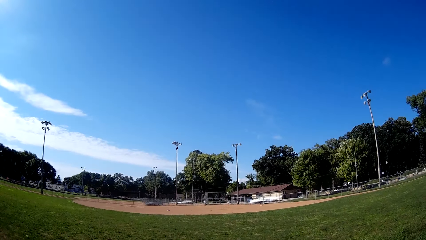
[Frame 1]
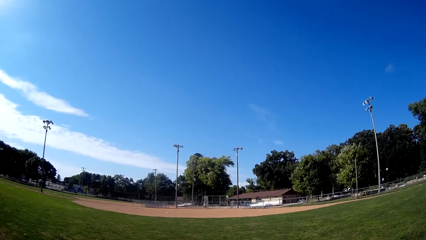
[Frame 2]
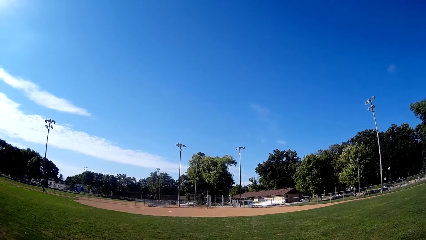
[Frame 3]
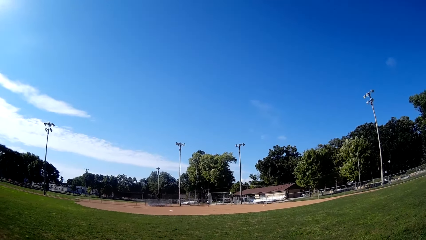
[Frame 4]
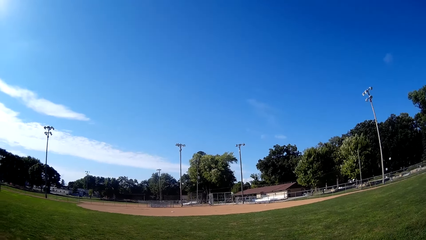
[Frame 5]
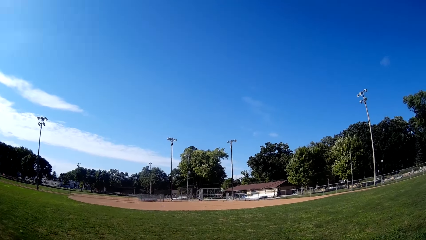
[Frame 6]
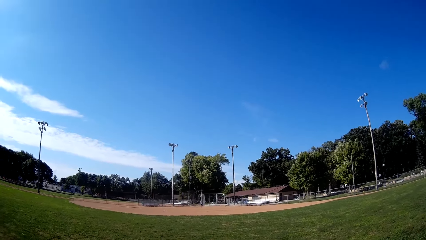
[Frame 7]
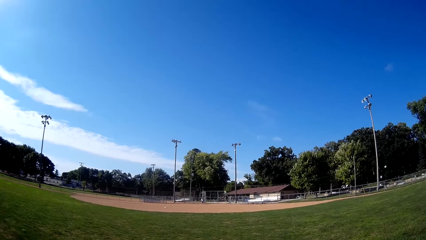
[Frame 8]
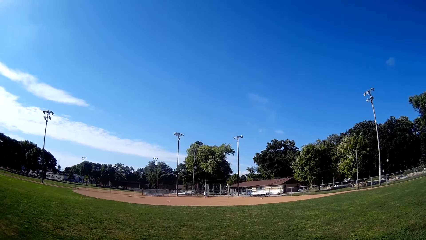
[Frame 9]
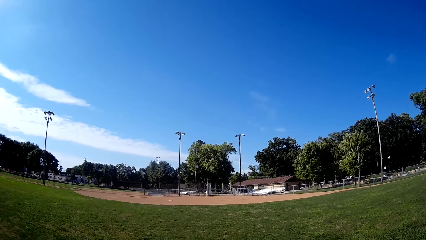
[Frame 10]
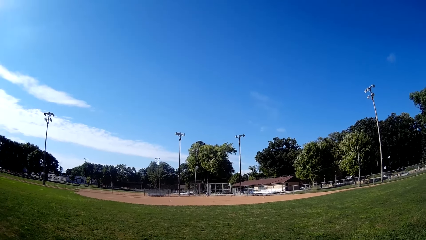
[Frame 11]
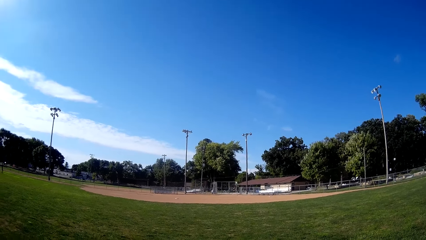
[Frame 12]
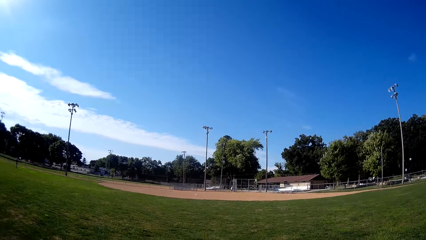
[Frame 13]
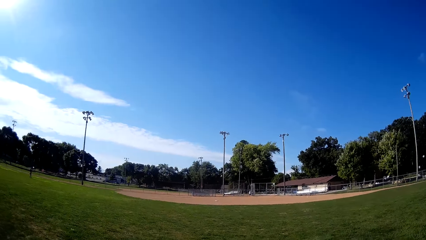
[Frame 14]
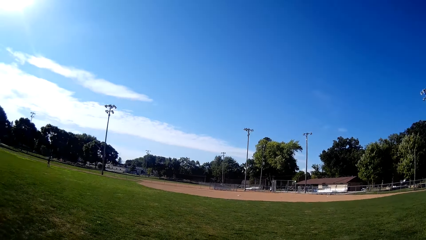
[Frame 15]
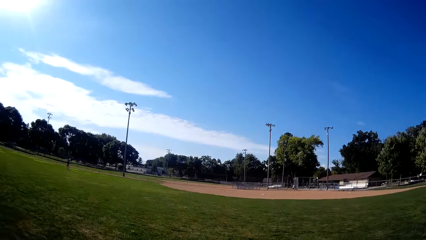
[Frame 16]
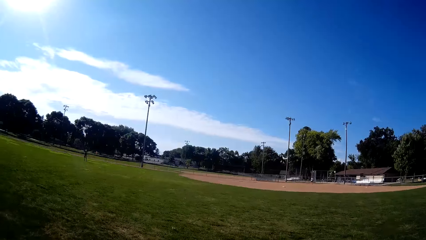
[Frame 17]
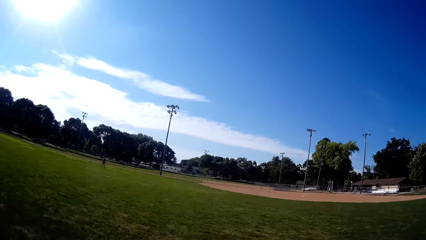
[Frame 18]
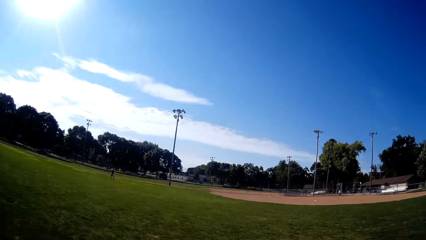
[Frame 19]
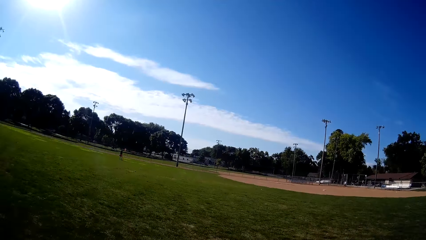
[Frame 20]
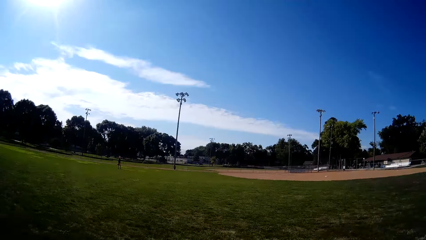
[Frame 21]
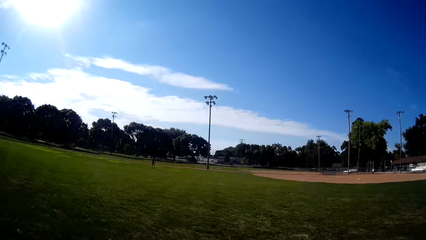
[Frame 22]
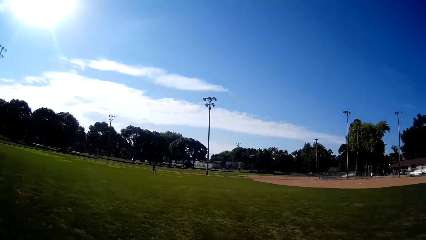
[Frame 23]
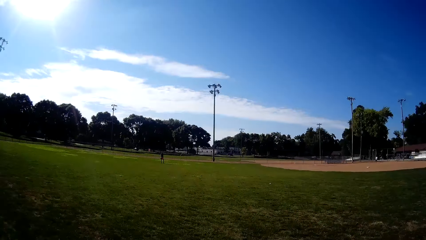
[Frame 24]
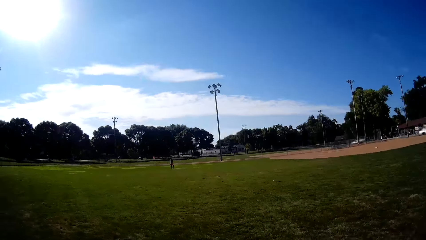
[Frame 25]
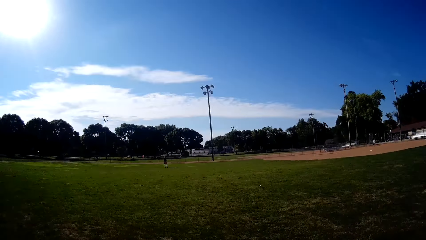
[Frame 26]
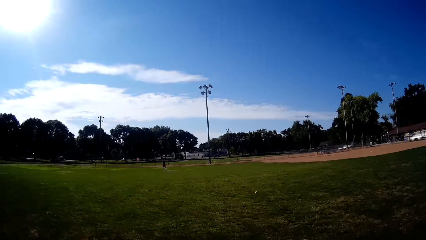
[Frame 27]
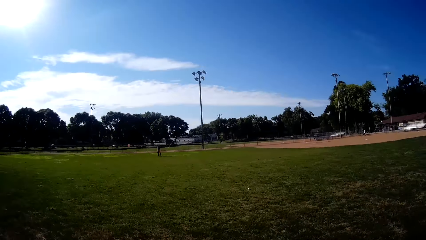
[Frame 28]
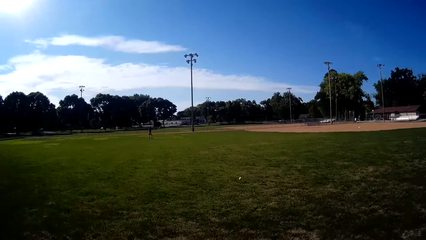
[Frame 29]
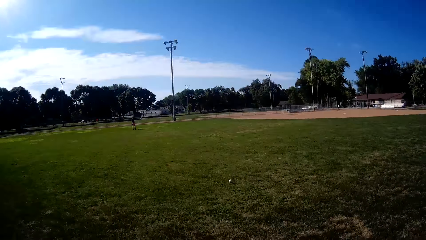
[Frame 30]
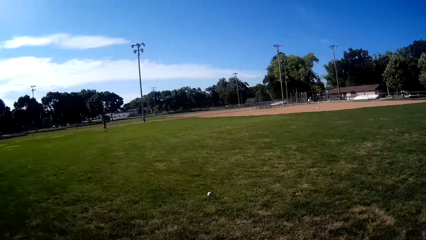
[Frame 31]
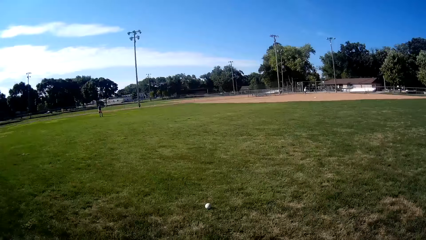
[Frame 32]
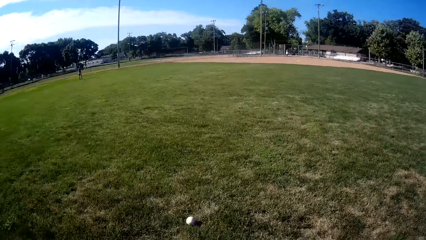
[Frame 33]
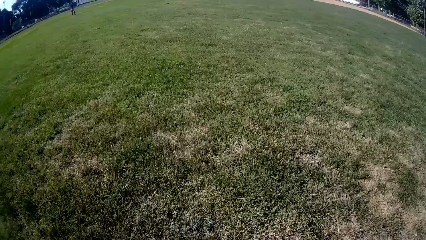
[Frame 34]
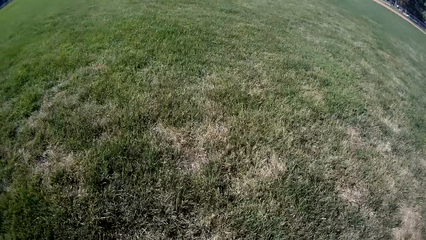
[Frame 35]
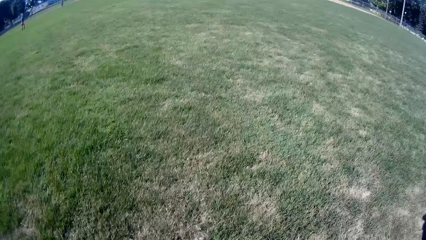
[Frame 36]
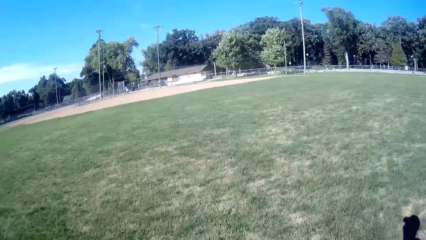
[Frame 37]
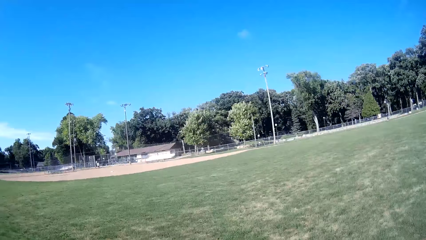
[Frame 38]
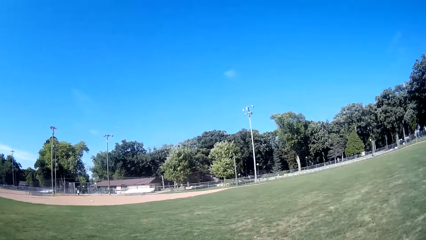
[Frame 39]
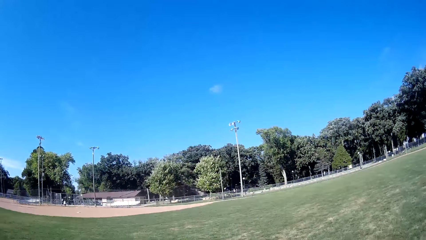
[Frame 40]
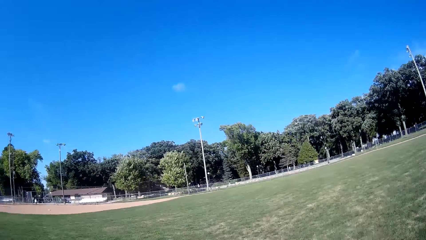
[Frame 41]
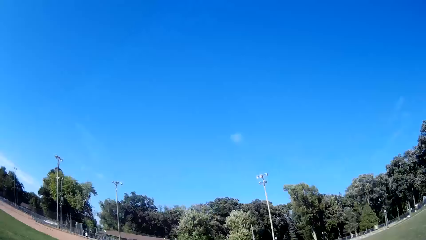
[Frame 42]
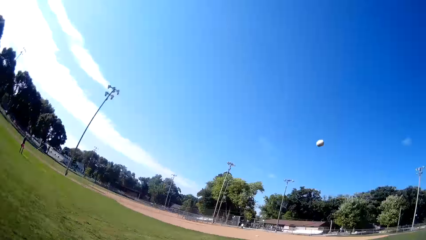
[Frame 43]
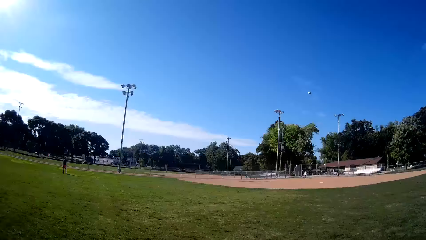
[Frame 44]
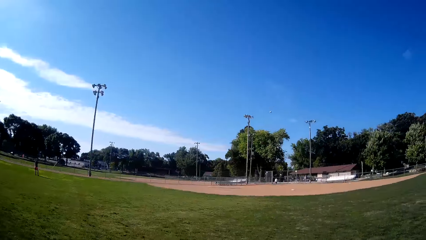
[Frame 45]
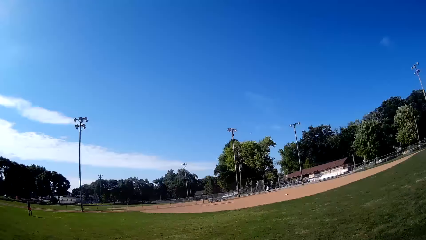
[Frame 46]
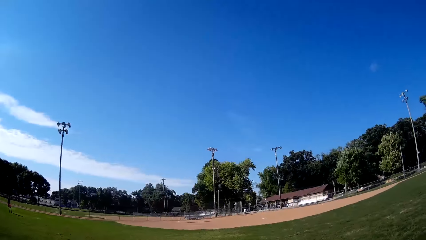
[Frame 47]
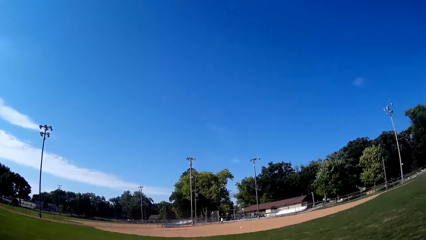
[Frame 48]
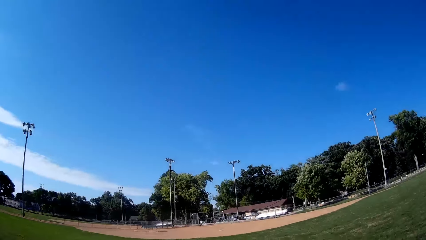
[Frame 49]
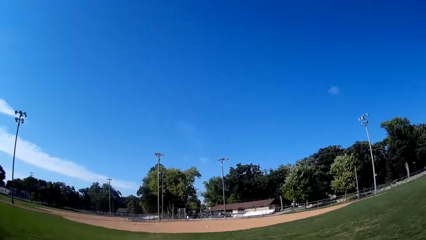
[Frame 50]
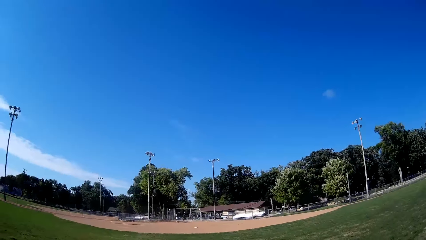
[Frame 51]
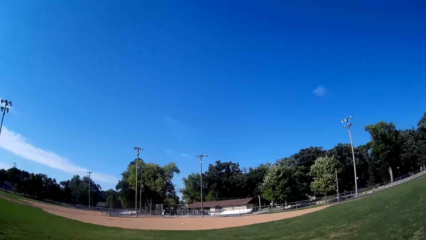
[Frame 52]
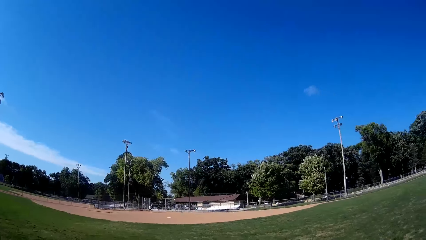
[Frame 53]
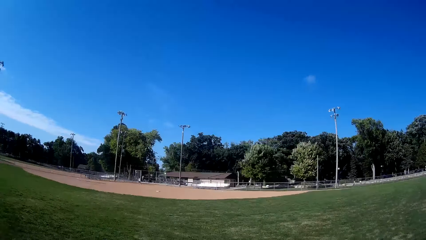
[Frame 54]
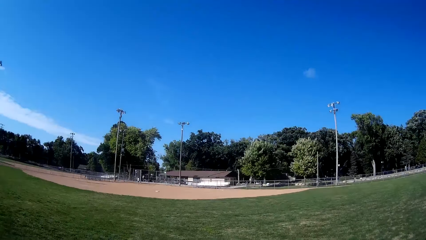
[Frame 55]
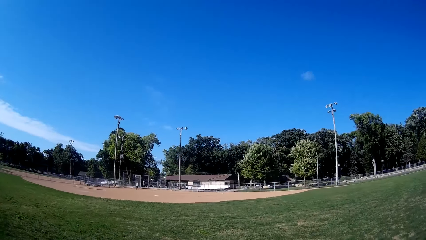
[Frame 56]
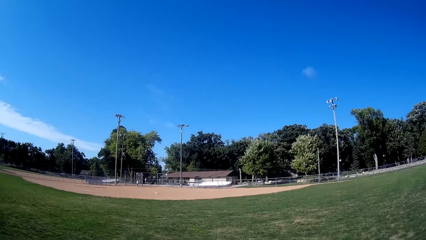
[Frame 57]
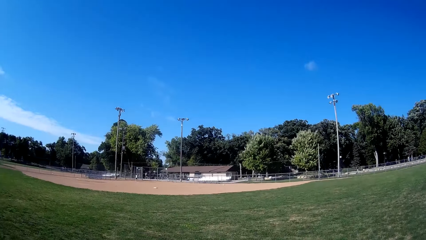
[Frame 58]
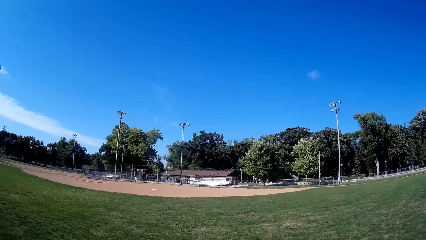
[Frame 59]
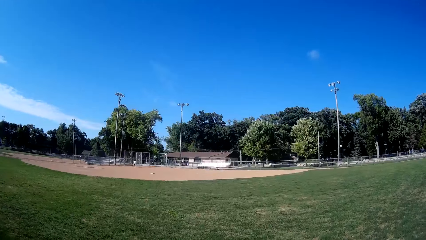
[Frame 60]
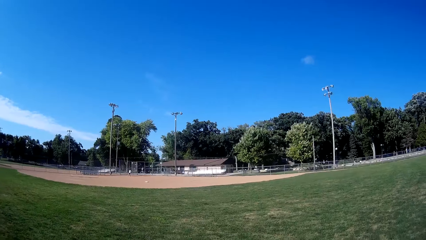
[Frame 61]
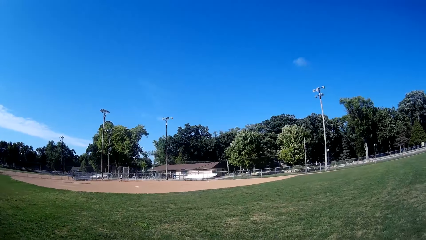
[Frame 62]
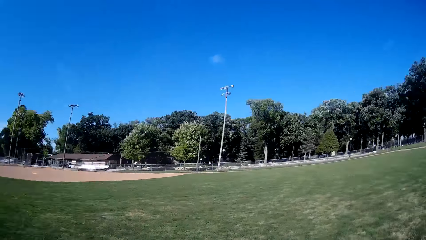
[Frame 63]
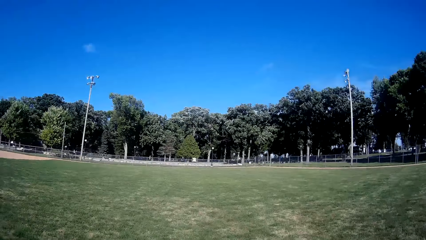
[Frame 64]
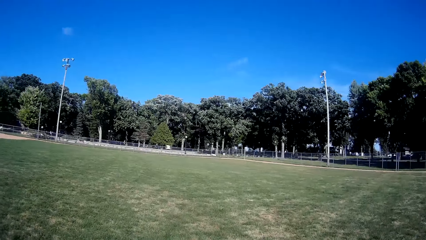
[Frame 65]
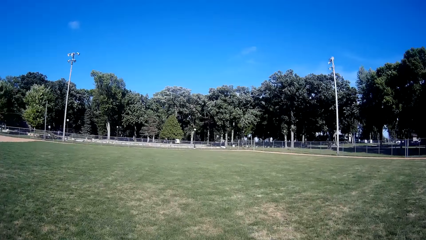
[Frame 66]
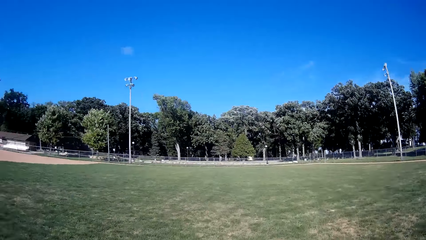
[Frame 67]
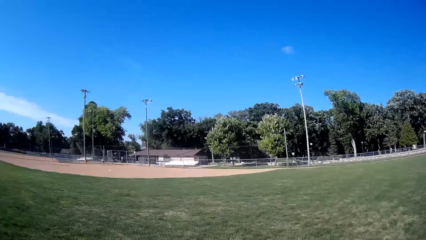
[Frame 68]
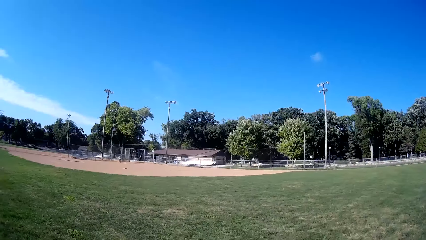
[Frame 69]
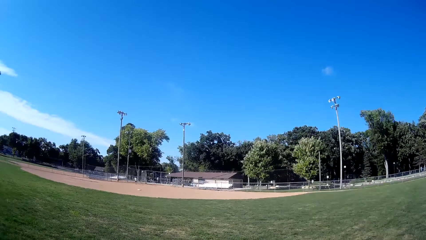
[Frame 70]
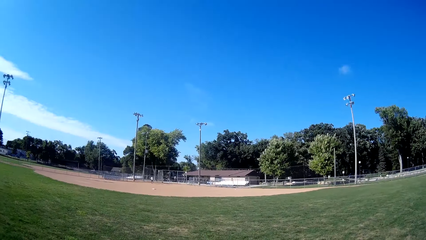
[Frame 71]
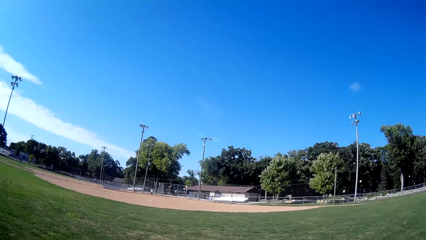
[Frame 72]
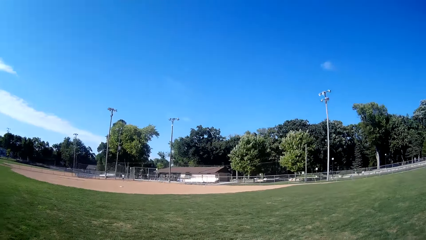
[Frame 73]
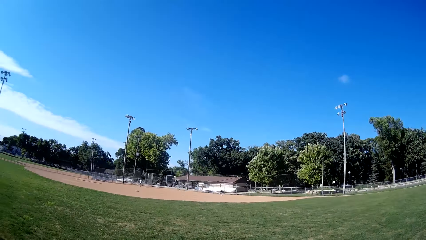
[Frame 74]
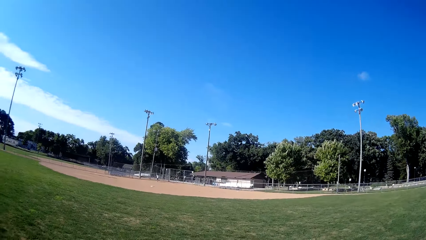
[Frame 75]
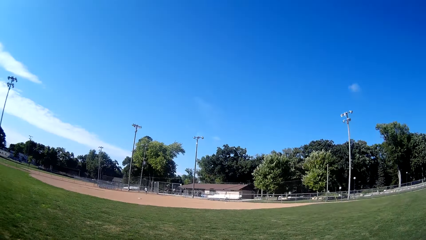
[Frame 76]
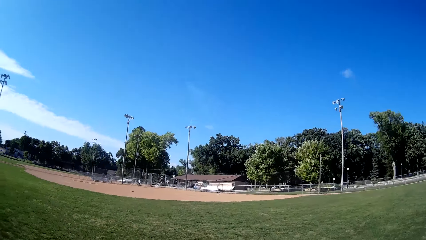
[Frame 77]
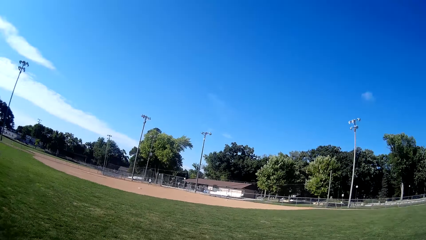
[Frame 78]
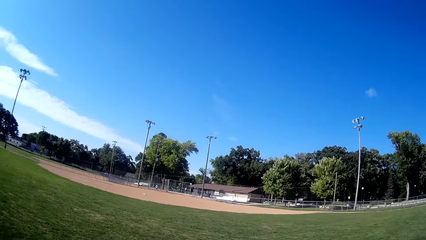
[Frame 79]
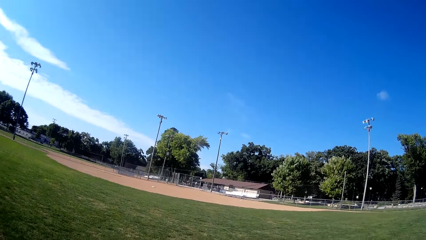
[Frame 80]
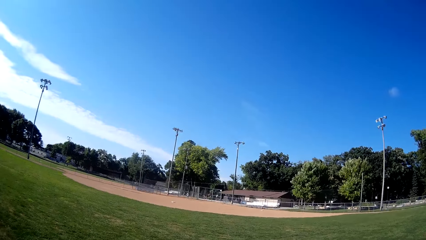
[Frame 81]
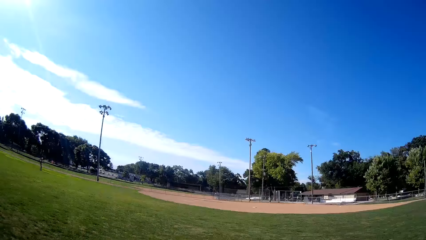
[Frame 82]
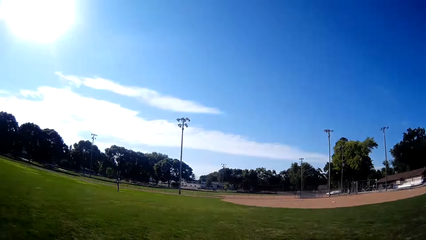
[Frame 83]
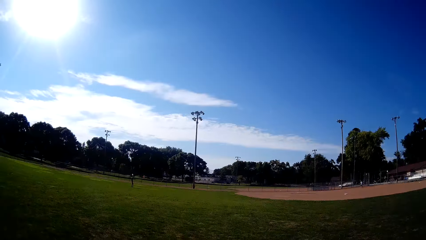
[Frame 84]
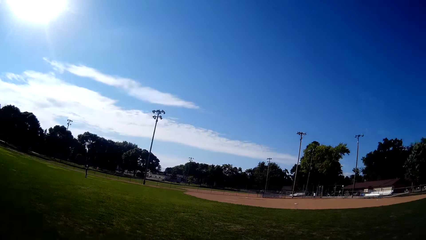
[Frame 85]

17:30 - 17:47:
A man bats the baseball to the camera wearer. The camera wearer runs towards the baseball. They pick up the baseball. They pitch the baseball. The man walks around.
